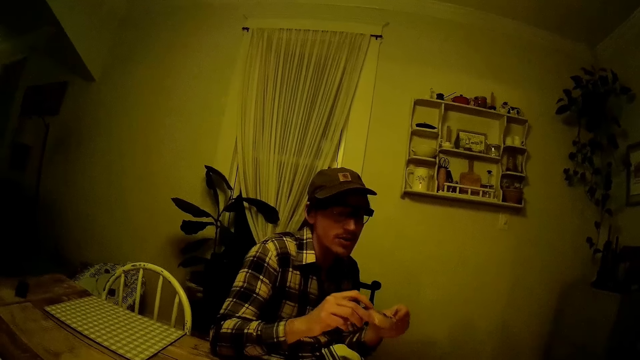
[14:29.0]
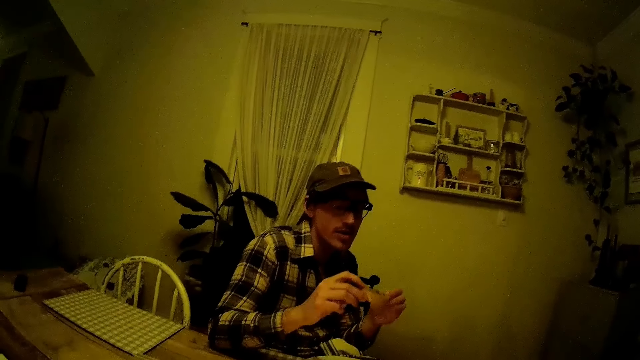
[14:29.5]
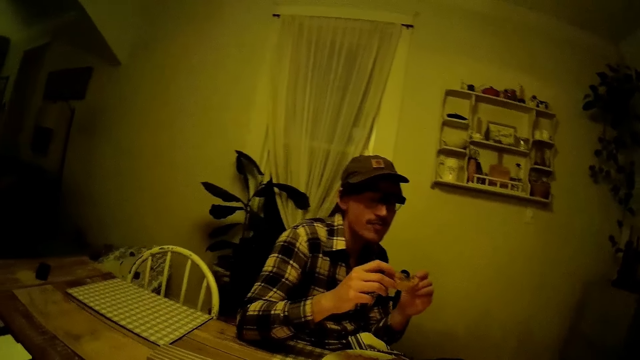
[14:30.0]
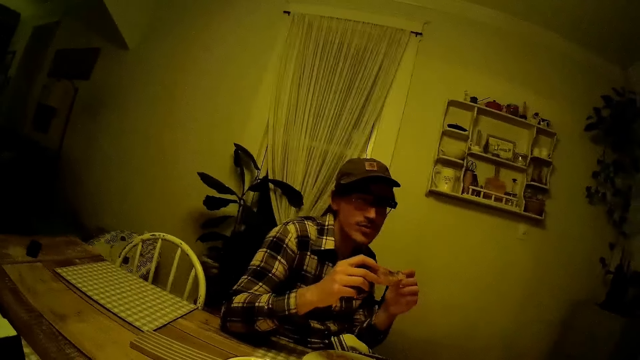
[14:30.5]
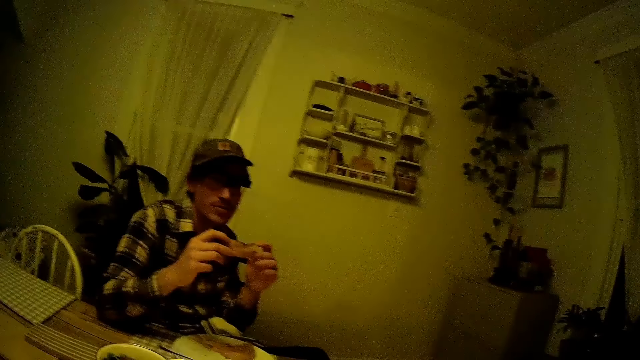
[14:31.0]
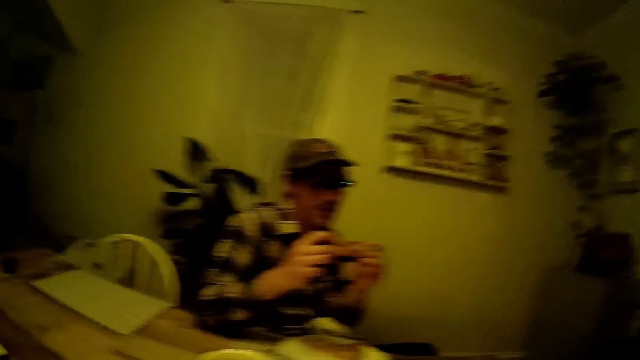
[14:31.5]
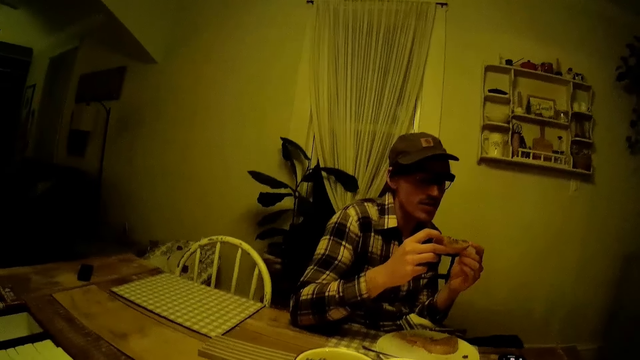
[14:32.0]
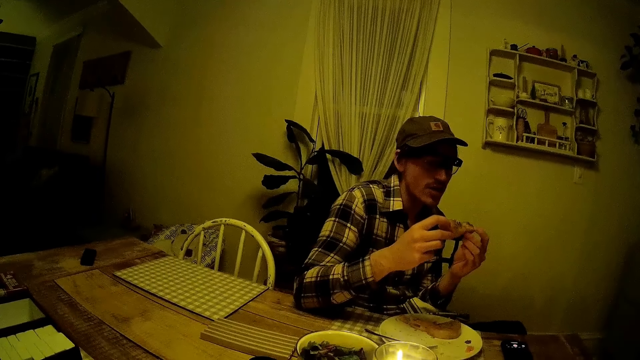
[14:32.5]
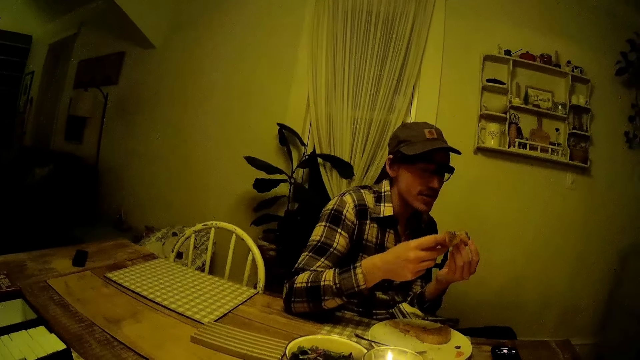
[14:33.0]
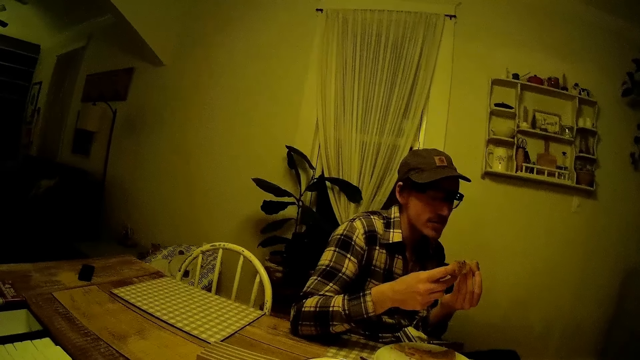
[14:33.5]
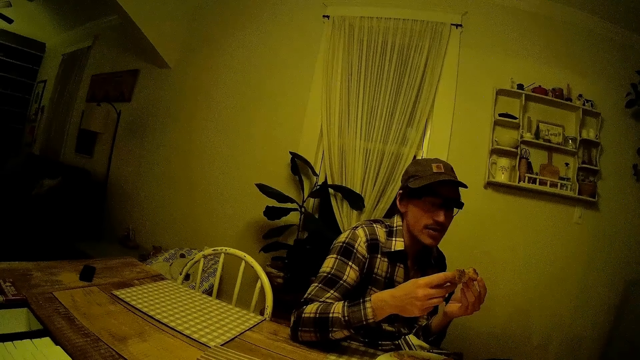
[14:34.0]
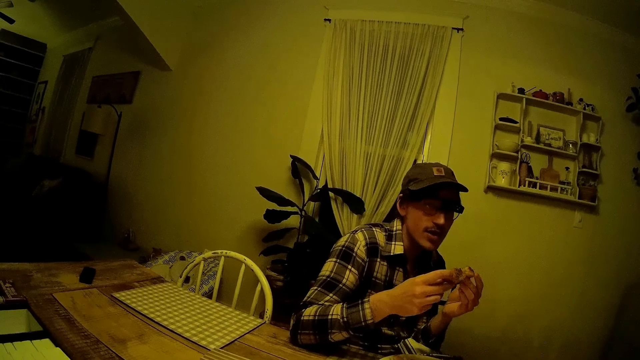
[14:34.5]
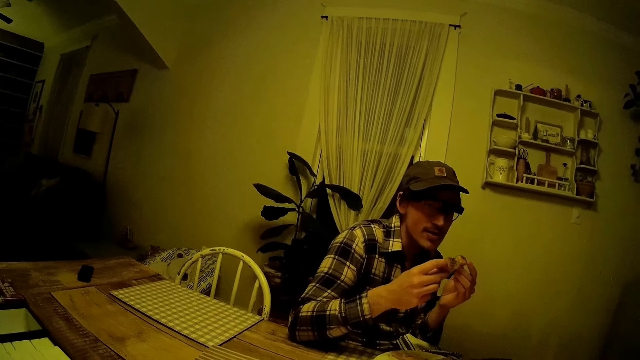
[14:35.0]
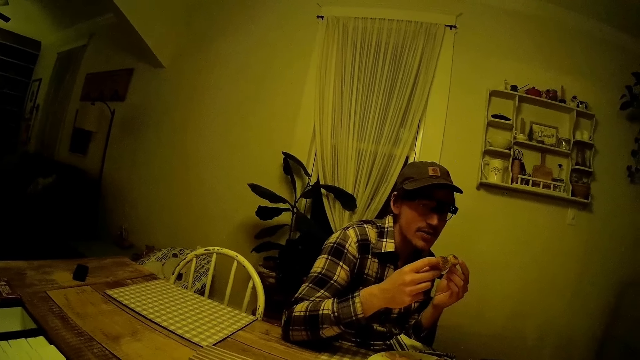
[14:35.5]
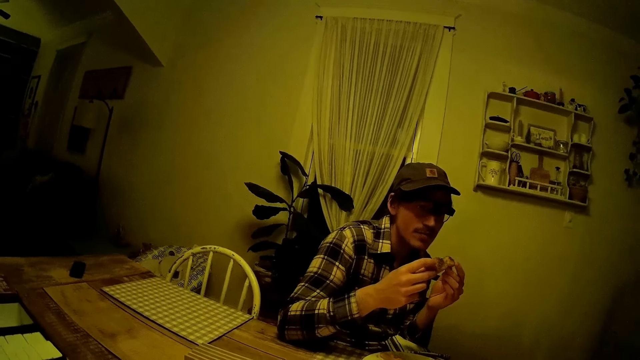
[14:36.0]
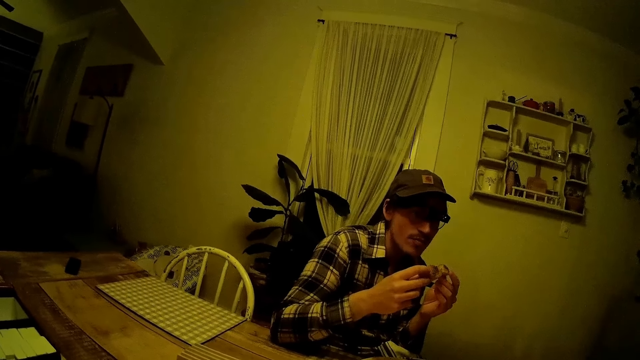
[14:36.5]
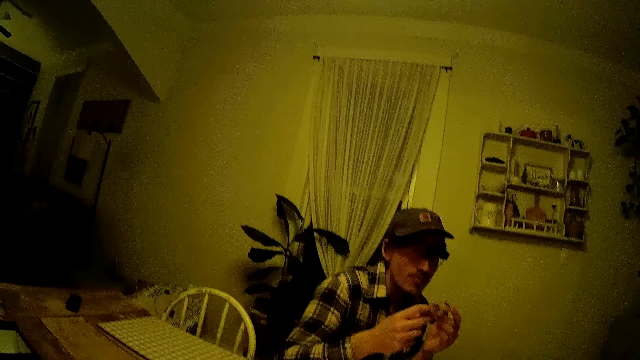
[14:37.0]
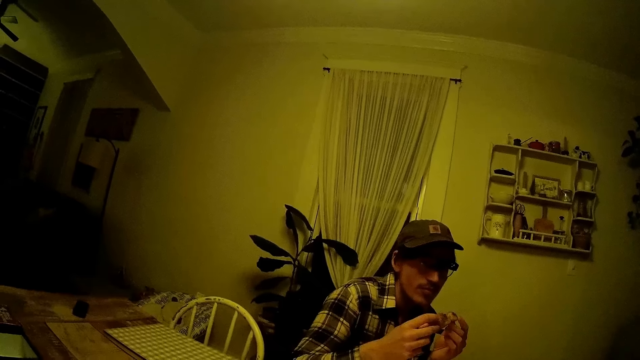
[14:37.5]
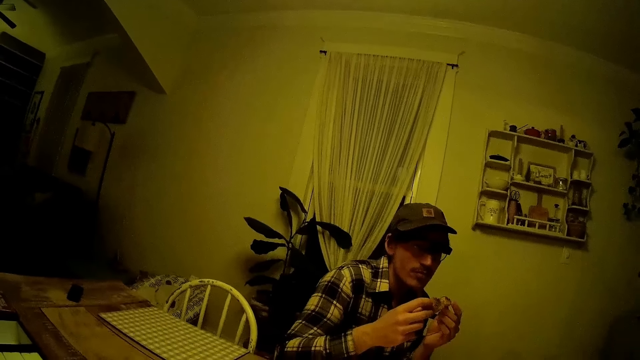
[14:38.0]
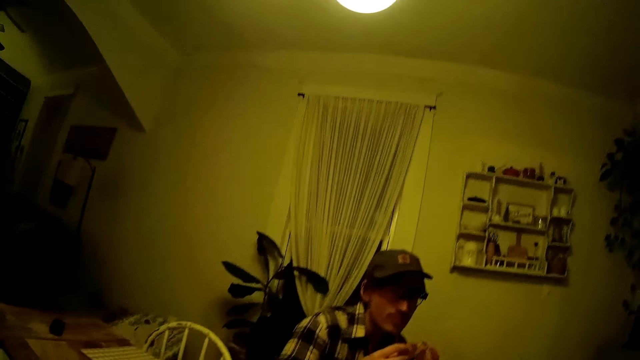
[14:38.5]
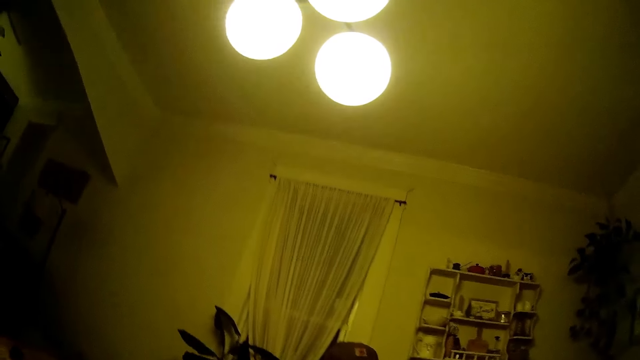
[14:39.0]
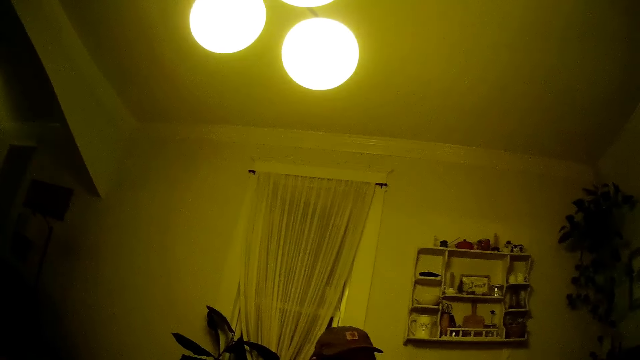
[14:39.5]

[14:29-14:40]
The man holds the steak with both hands.

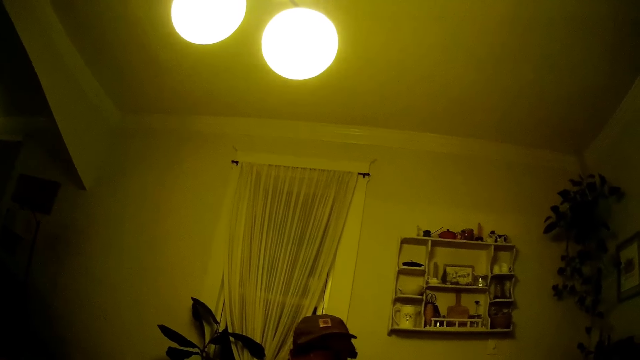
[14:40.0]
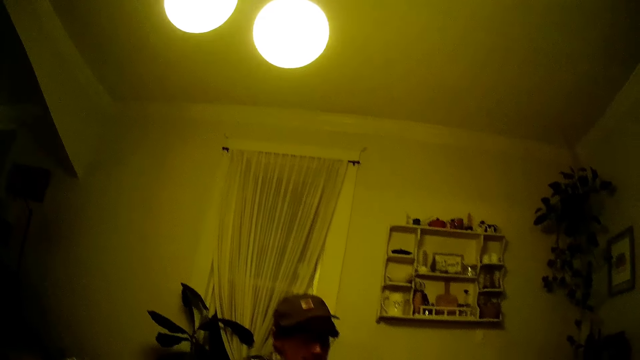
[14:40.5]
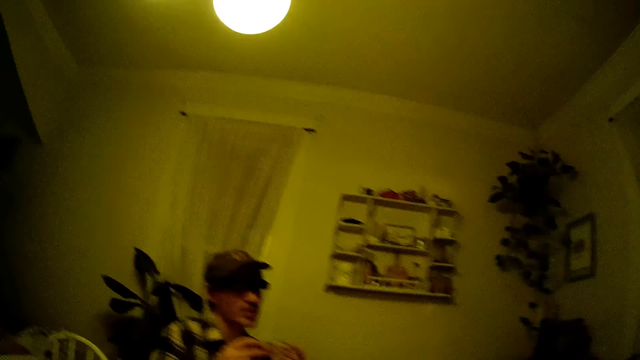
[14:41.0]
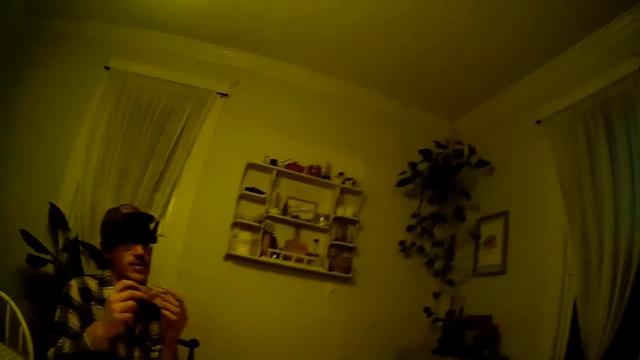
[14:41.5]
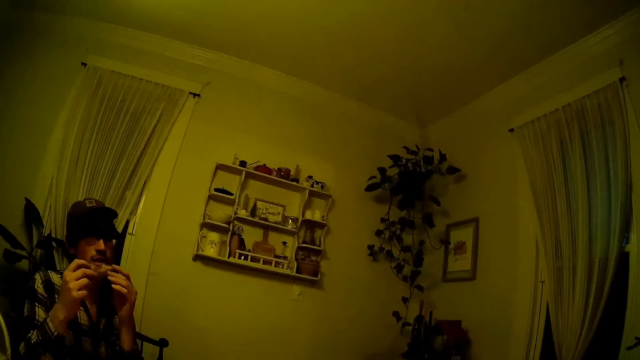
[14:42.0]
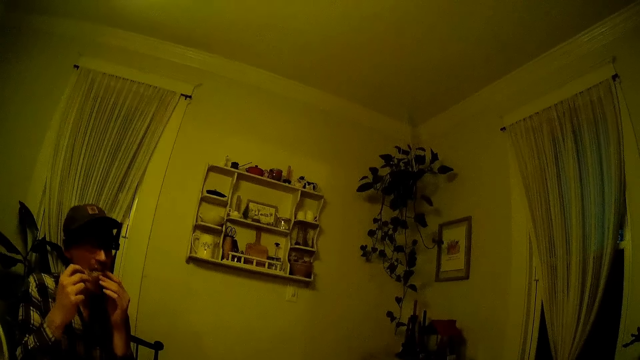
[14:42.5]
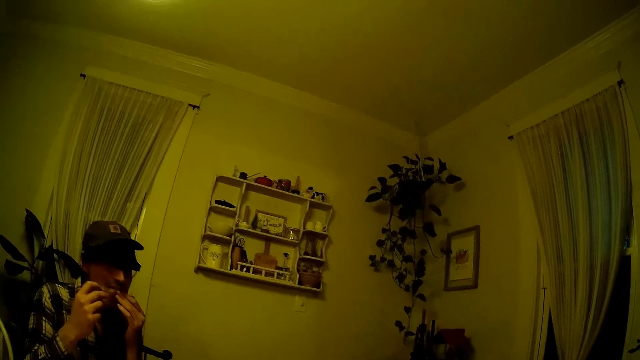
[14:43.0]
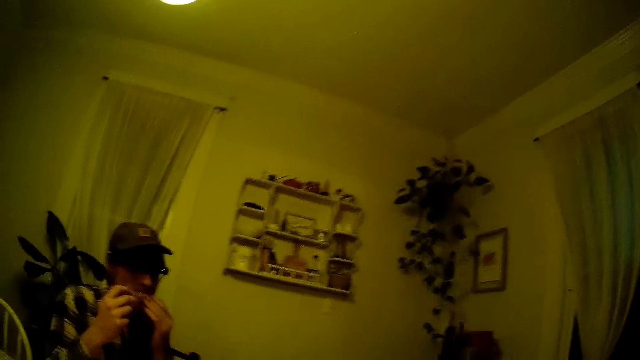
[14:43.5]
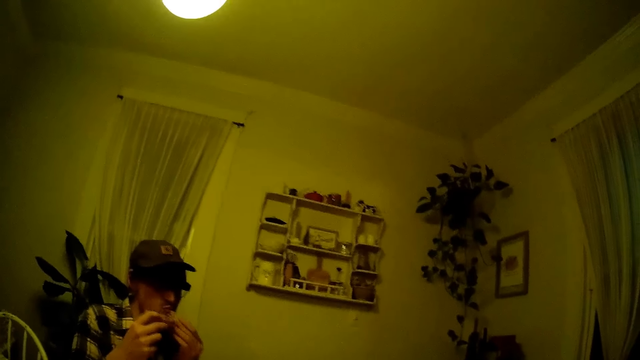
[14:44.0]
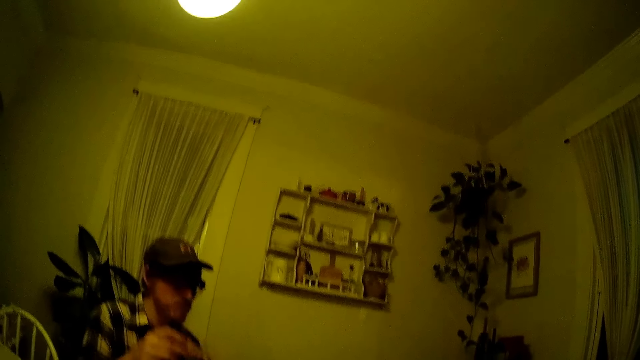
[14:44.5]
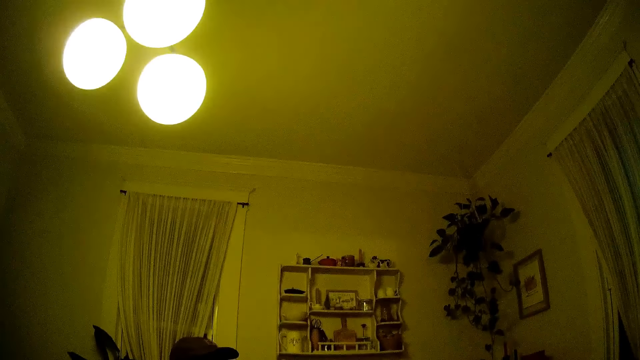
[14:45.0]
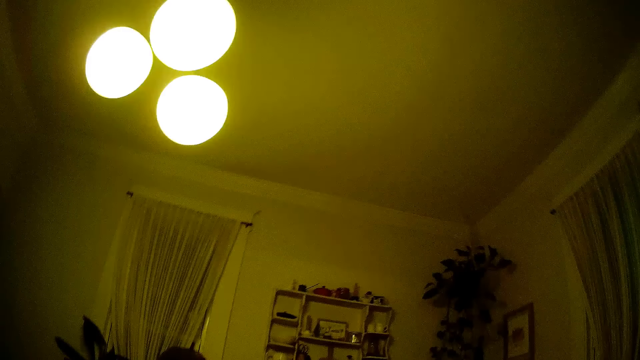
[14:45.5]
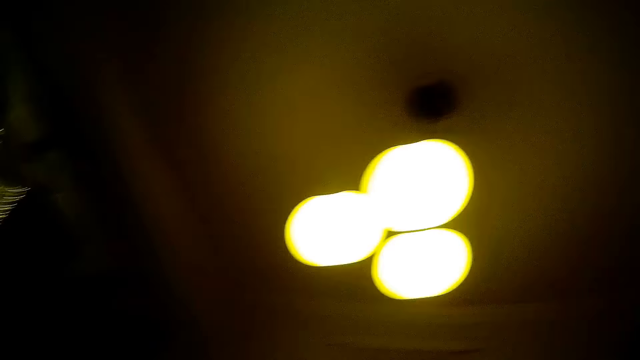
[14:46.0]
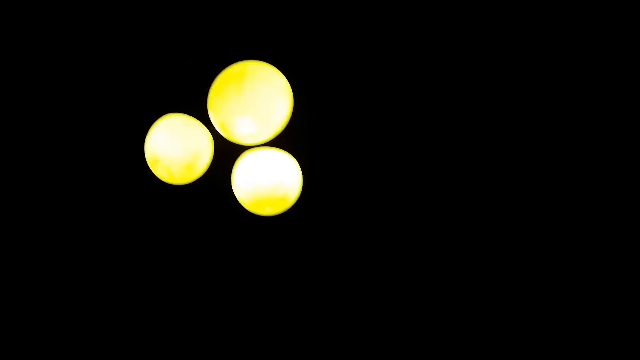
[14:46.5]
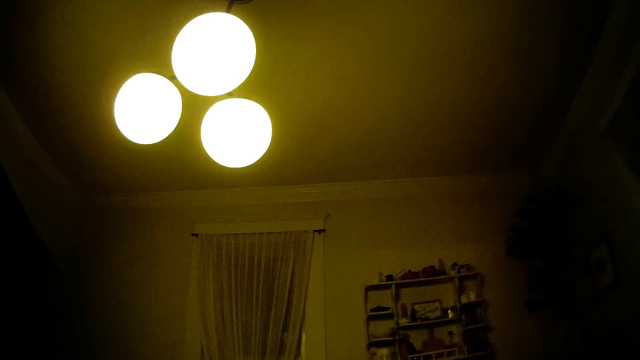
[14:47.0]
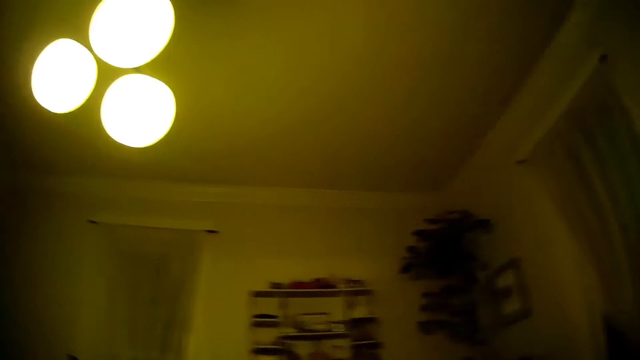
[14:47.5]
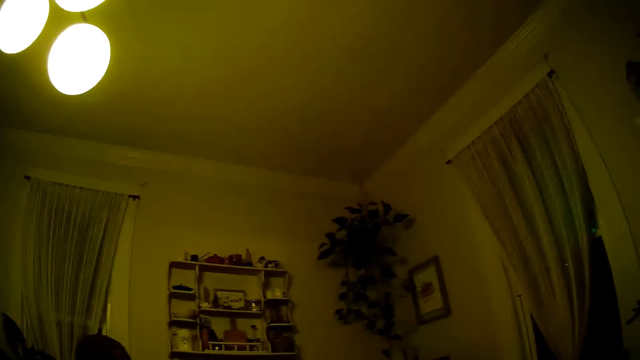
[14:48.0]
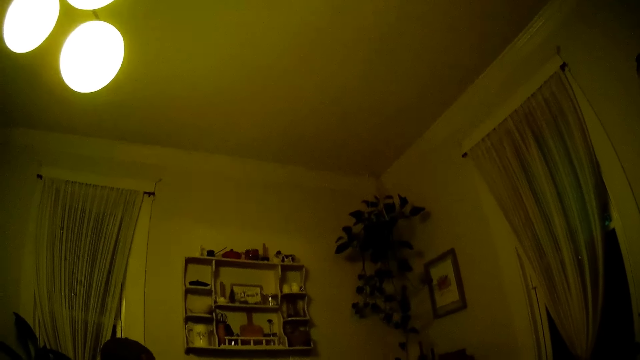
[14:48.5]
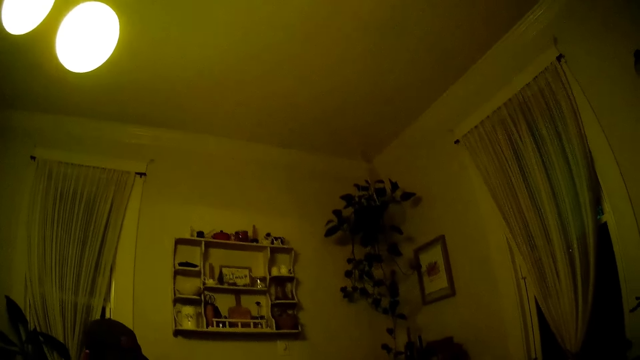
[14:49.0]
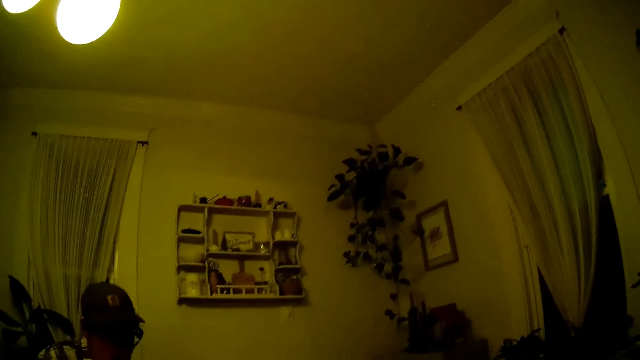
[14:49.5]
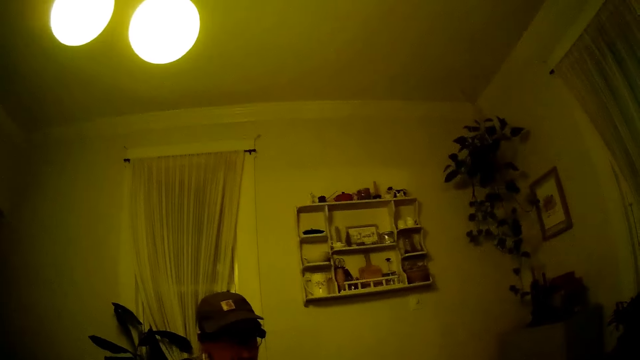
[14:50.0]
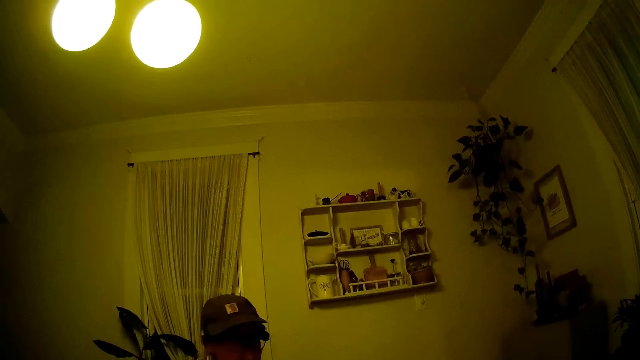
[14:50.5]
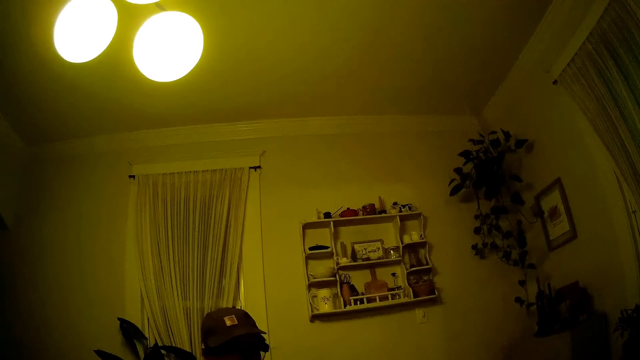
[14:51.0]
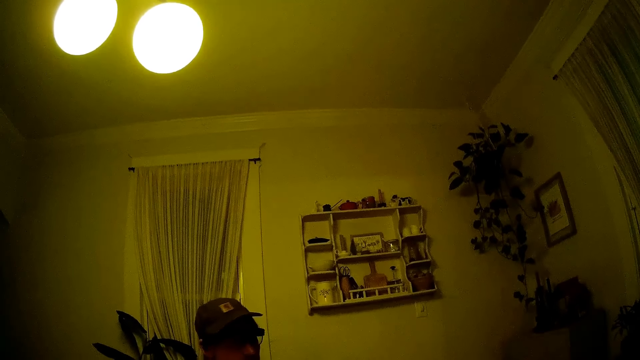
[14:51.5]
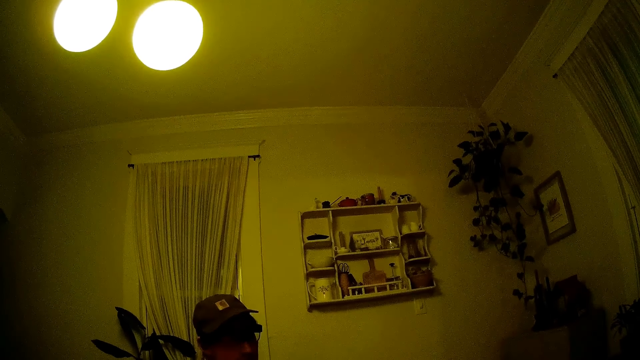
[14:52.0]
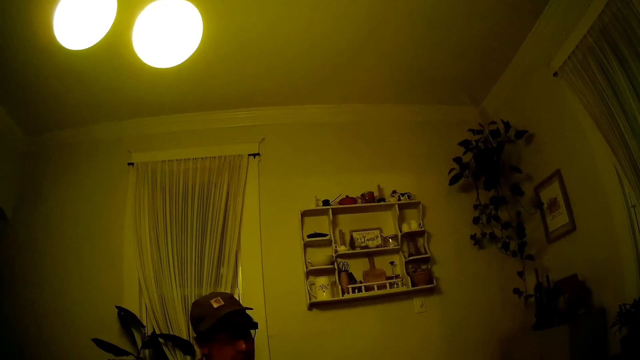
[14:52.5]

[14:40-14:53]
The man speaks with a woman and bites the steak in his hands.
